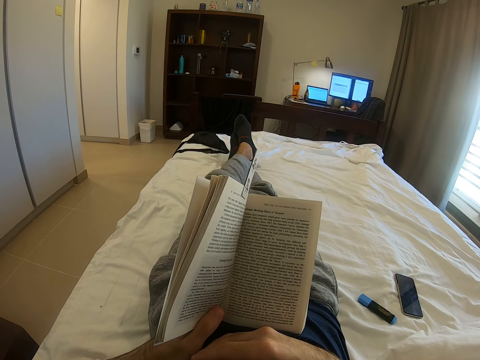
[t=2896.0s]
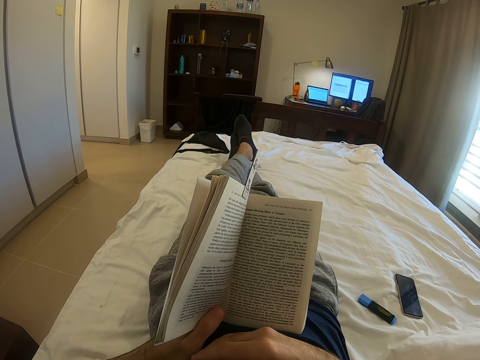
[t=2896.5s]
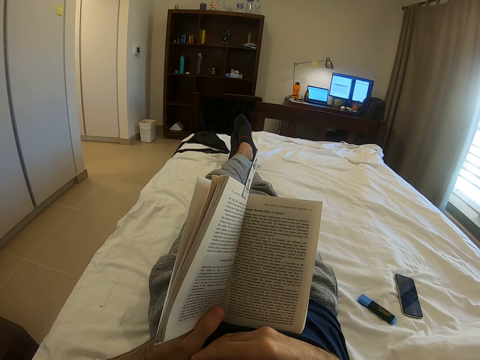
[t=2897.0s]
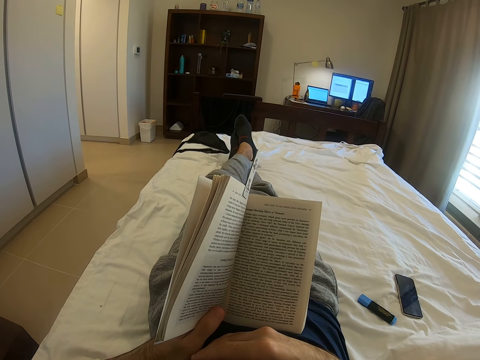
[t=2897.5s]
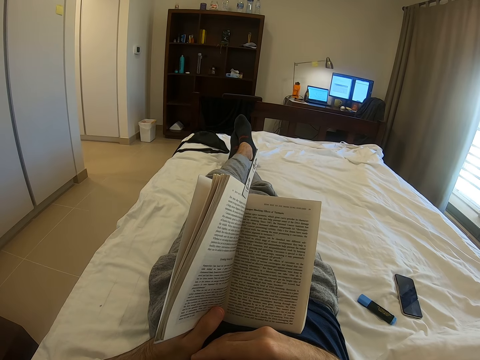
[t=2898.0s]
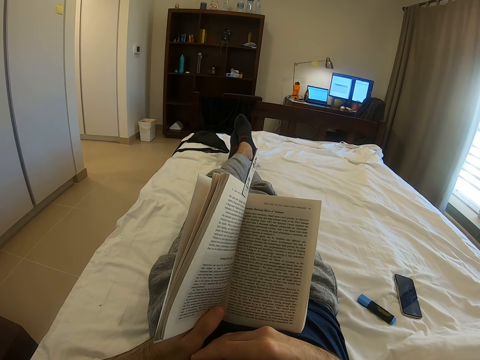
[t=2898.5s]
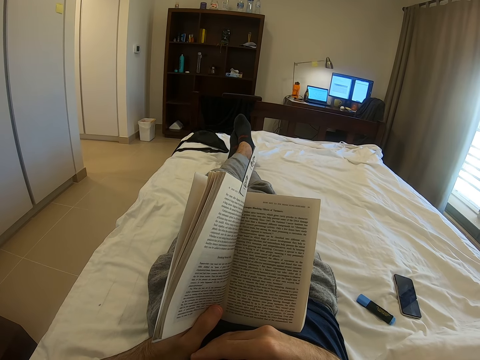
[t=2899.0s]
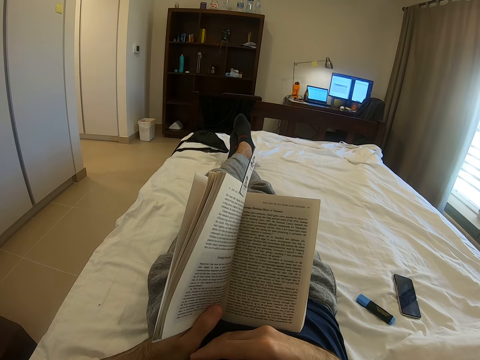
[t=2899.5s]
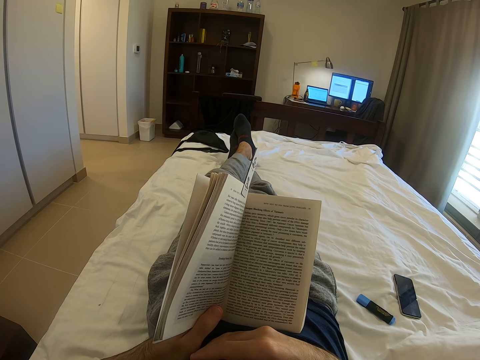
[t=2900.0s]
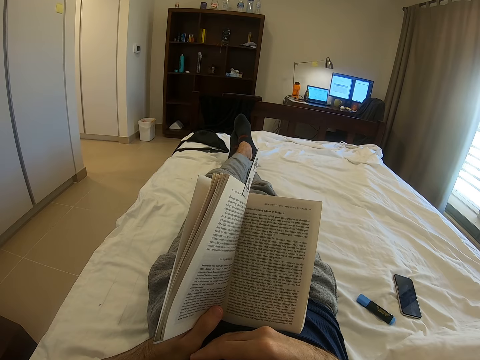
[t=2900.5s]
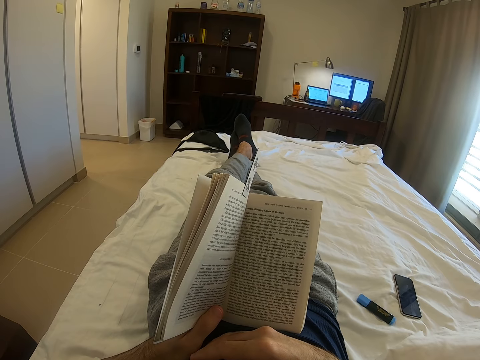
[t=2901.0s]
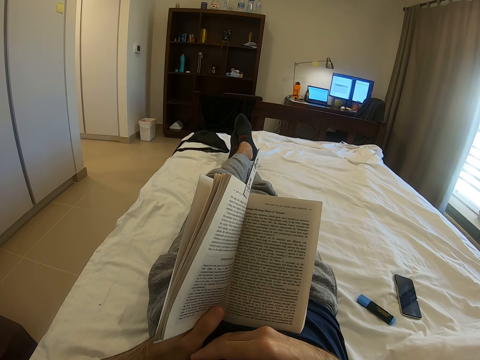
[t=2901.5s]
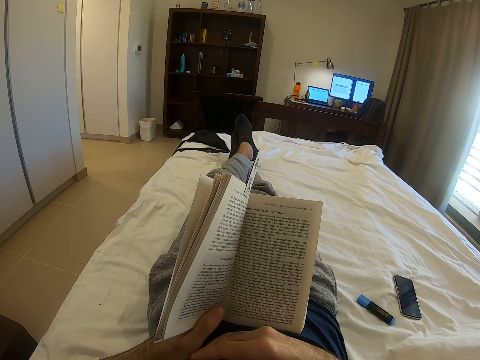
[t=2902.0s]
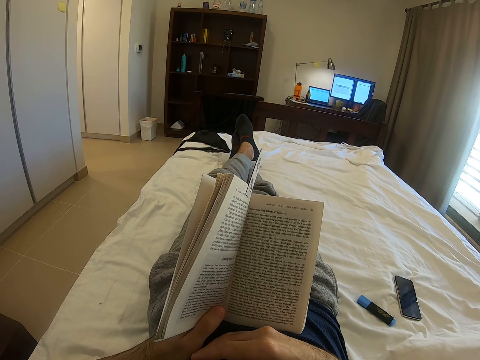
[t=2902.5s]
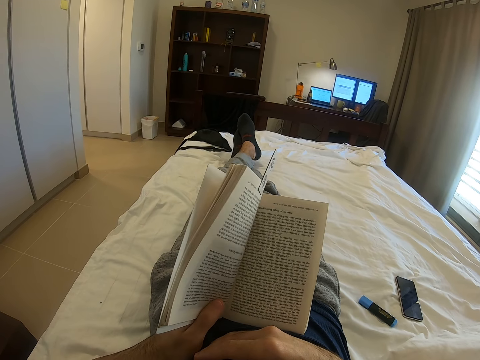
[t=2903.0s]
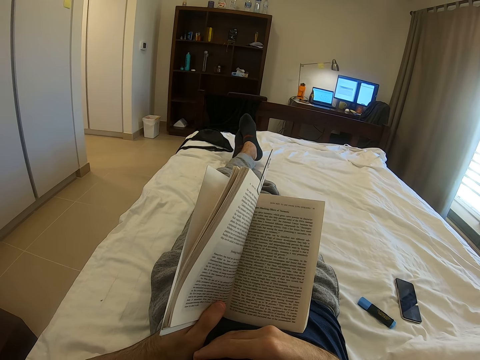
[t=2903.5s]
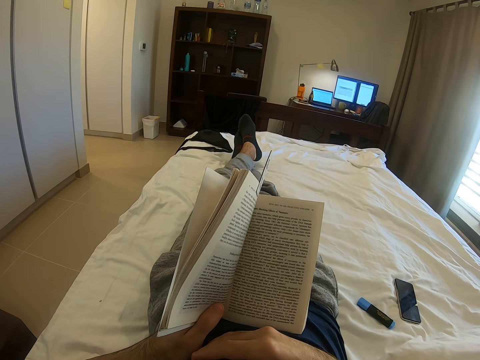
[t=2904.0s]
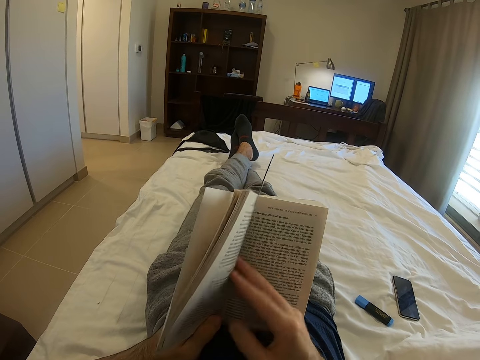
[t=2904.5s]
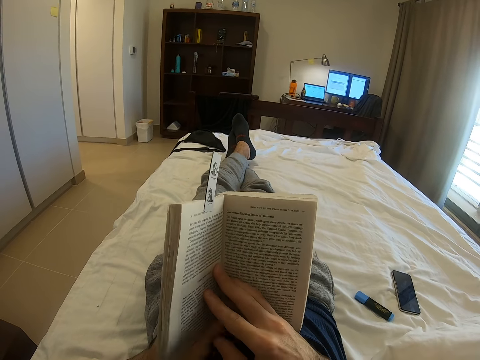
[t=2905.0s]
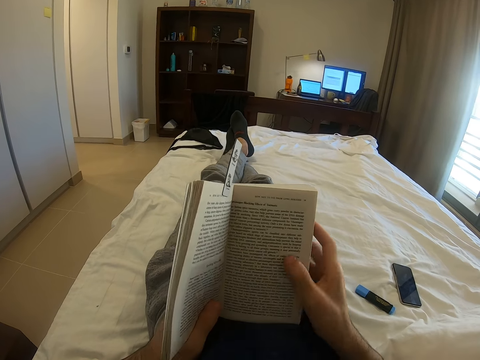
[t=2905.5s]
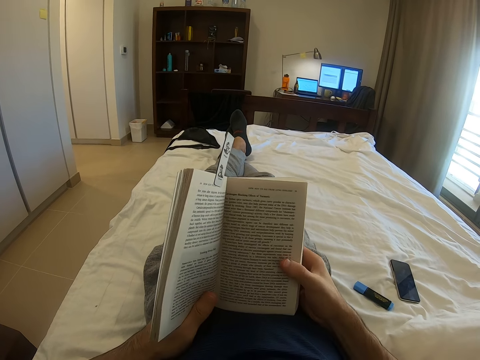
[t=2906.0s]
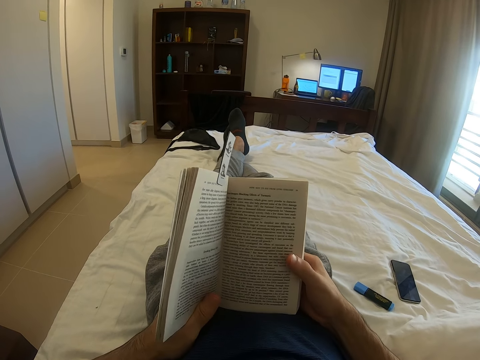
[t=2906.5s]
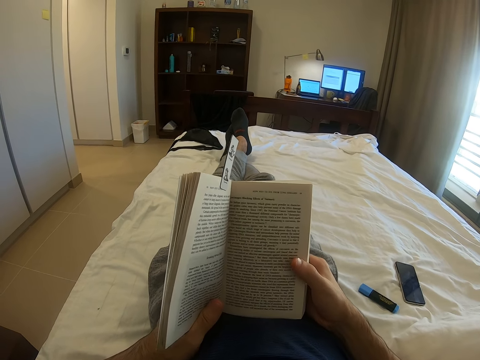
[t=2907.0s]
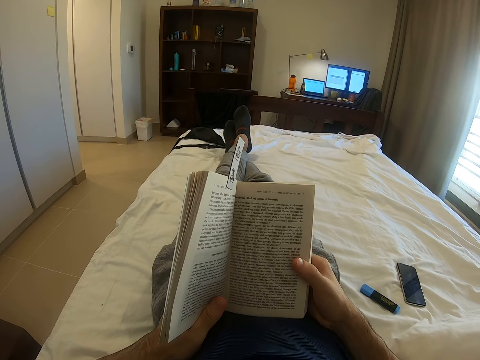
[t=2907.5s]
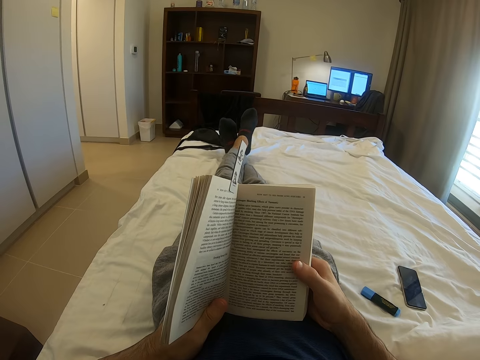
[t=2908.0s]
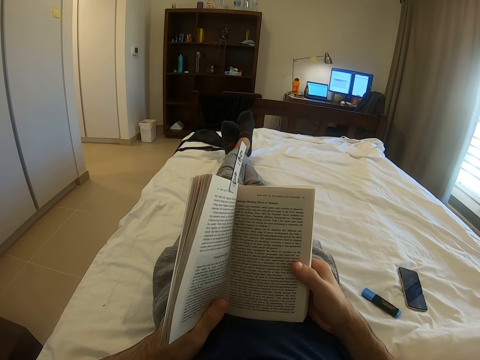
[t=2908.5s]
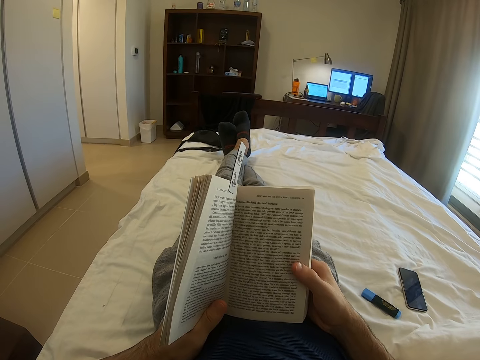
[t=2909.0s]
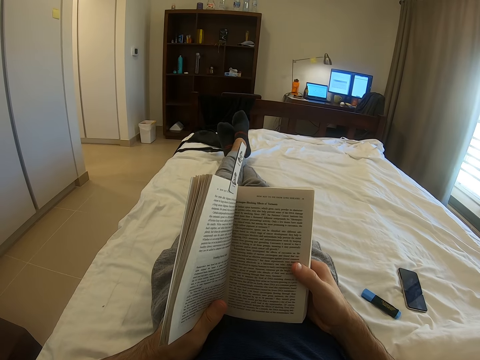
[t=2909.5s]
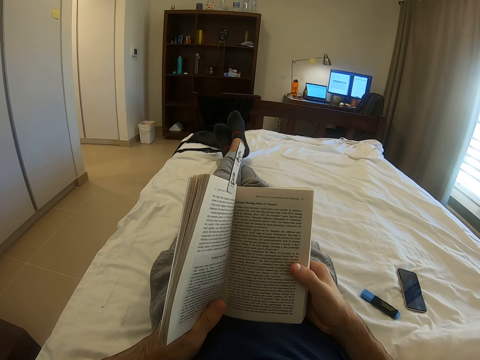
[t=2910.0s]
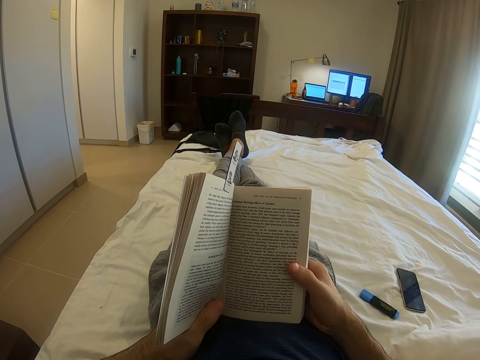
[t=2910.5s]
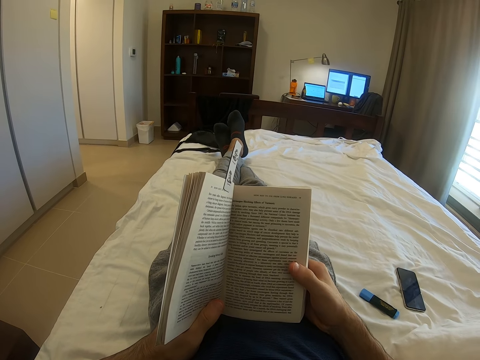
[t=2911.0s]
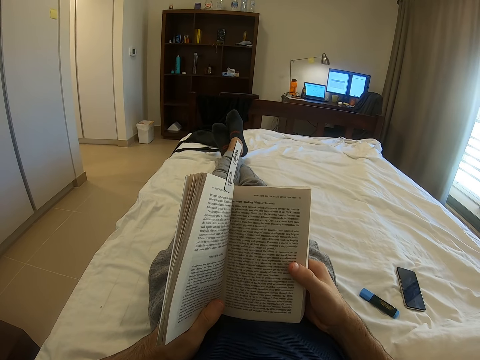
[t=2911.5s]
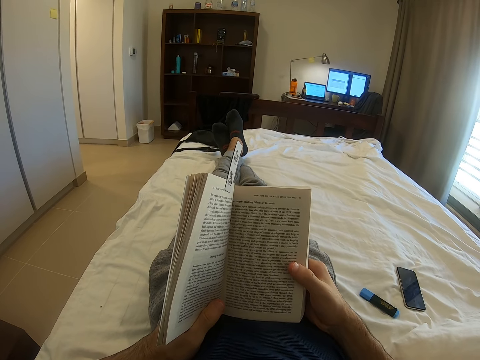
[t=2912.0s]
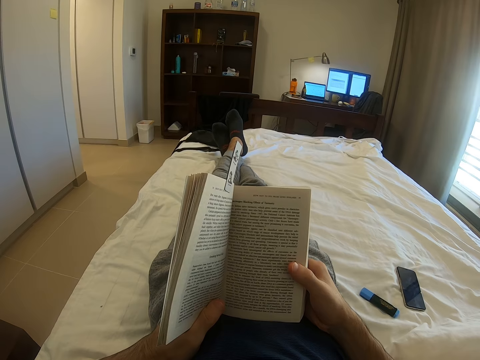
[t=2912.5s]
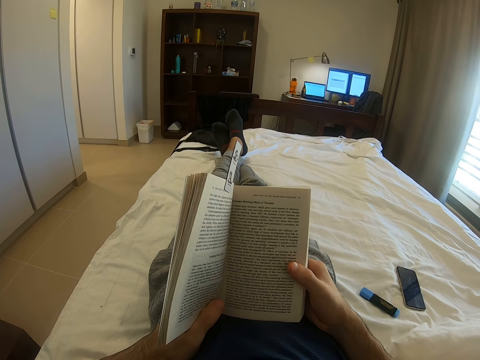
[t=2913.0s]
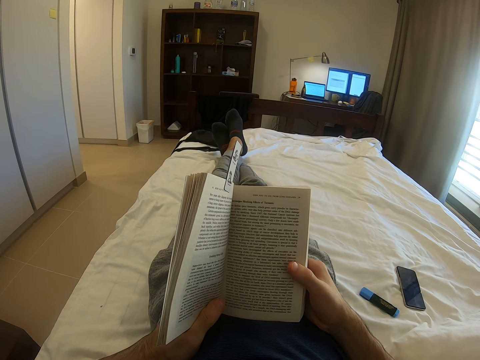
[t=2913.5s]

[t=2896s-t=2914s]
The camera wearer holds the book with his right hand. He reads the book.

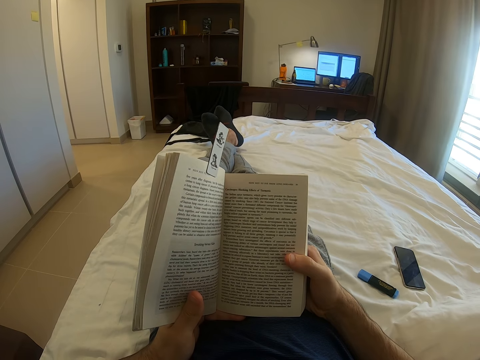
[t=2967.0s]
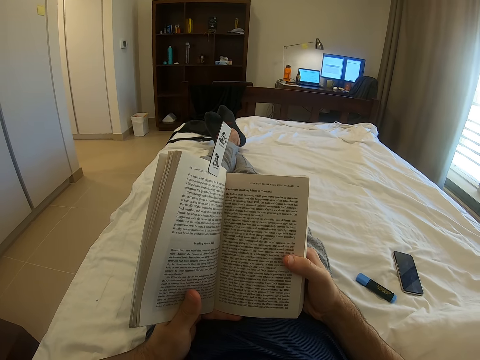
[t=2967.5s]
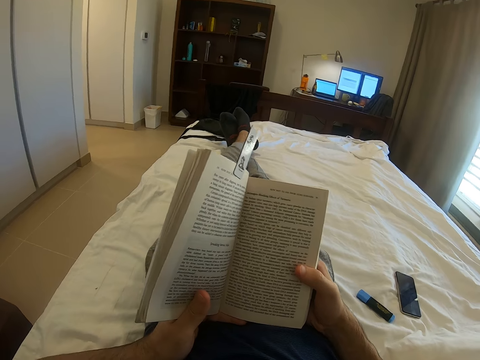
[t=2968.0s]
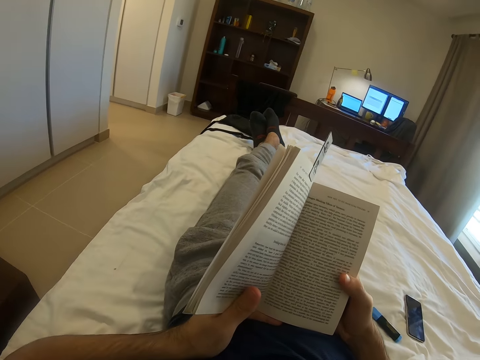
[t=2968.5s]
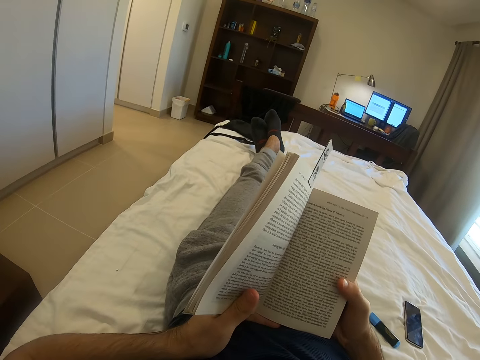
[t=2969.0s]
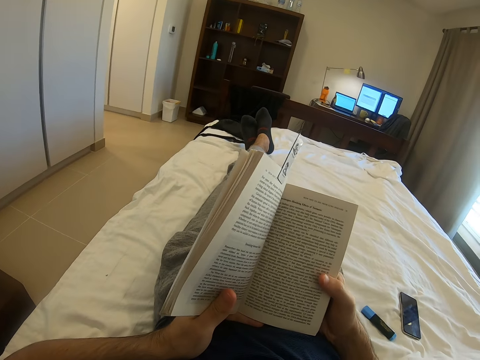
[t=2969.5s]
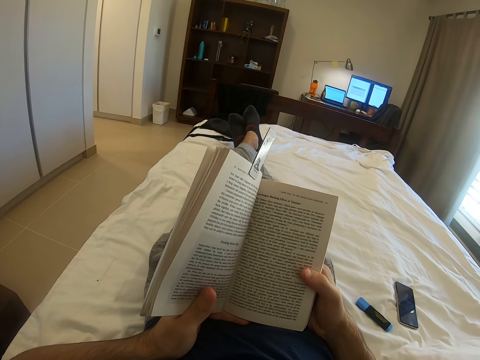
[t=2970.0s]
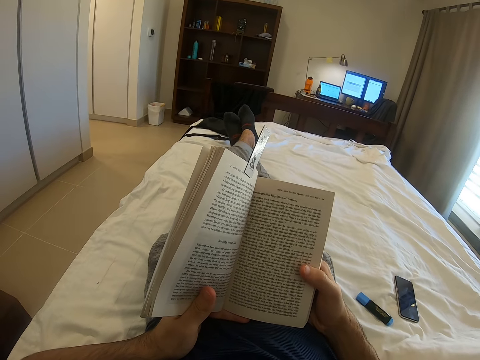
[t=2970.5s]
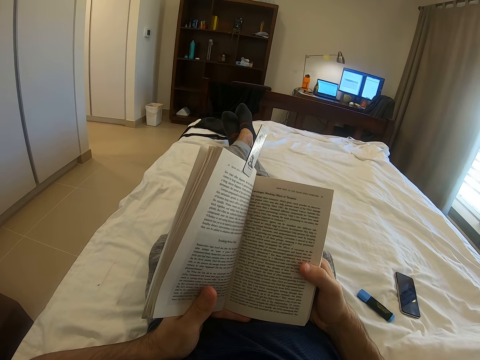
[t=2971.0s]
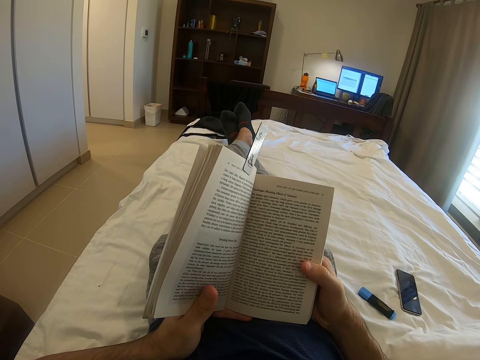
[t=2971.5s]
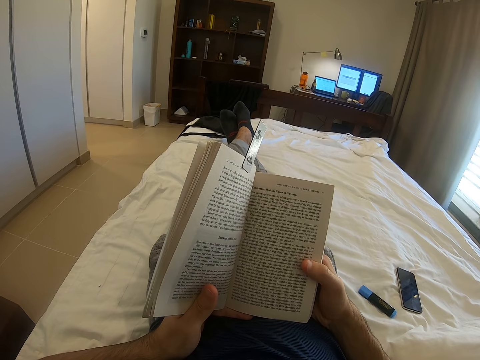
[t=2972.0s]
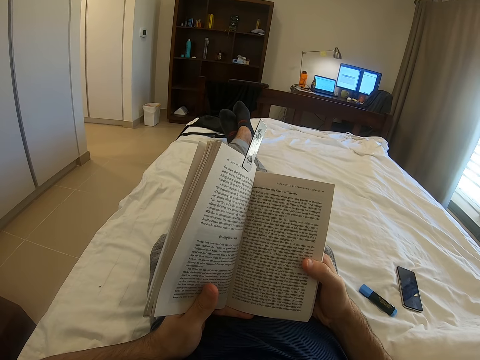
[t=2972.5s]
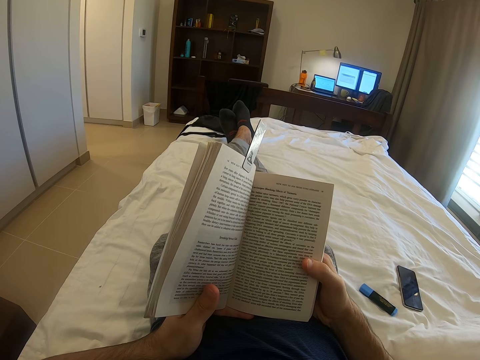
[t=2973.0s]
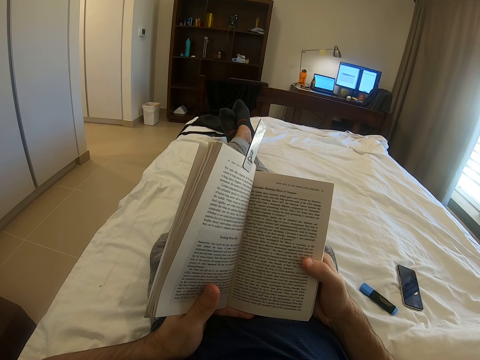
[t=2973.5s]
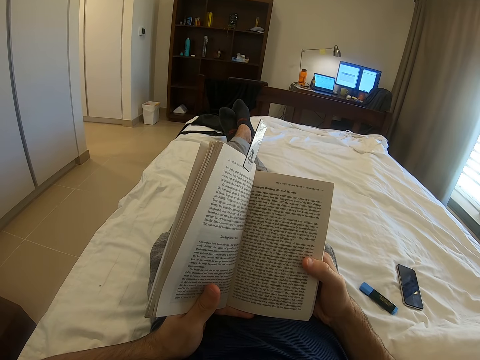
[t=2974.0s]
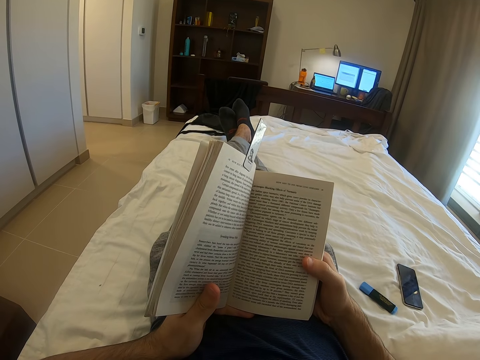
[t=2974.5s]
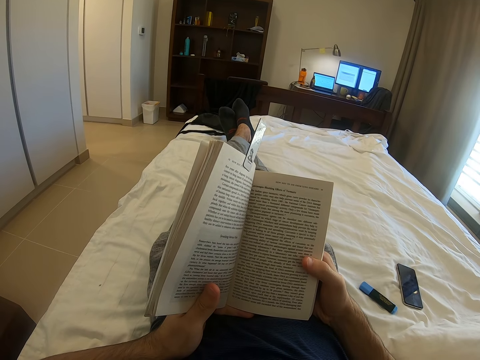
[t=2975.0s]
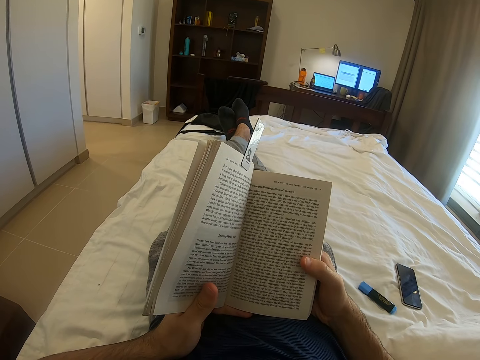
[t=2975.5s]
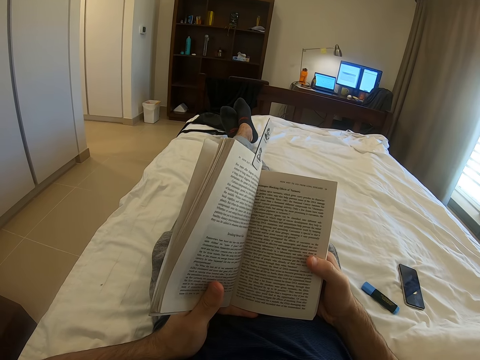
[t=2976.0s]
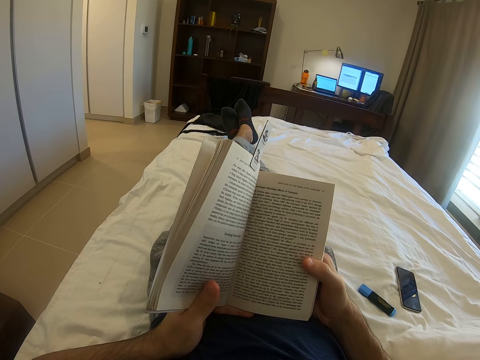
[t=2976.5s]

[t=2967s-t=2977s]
The camera wearer looks around. They read a book.
